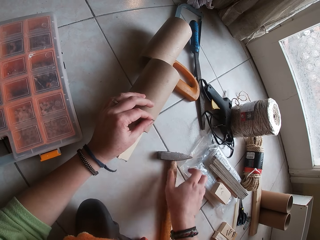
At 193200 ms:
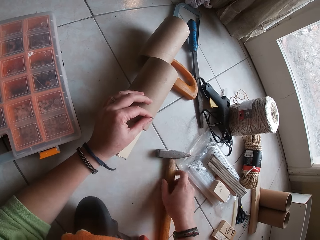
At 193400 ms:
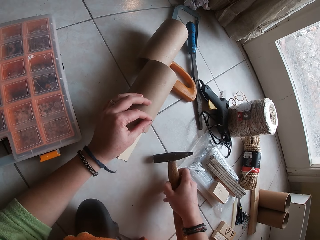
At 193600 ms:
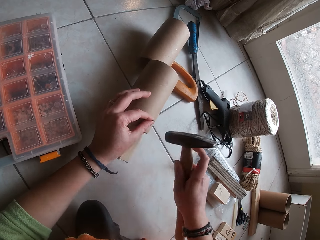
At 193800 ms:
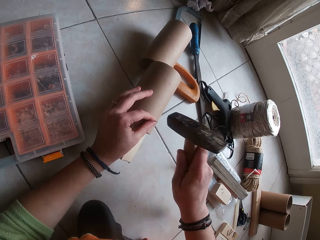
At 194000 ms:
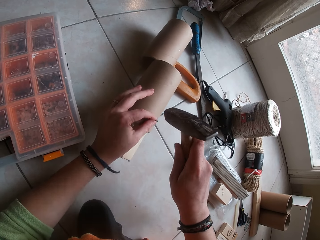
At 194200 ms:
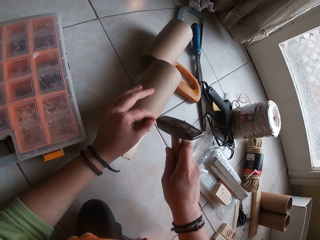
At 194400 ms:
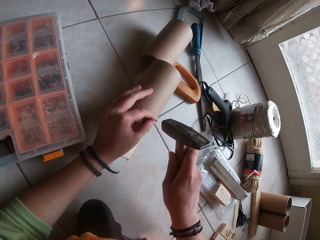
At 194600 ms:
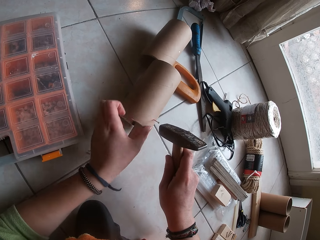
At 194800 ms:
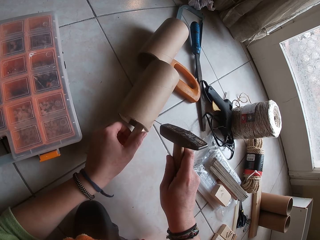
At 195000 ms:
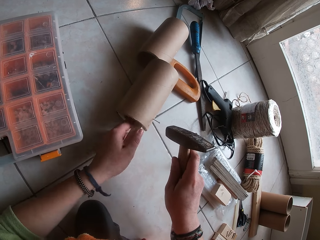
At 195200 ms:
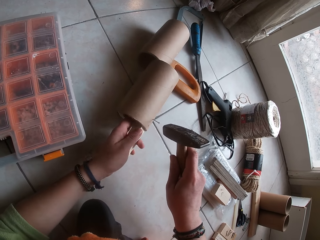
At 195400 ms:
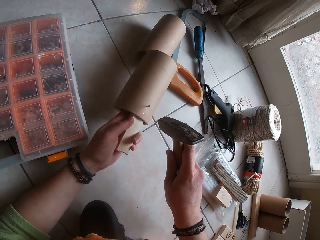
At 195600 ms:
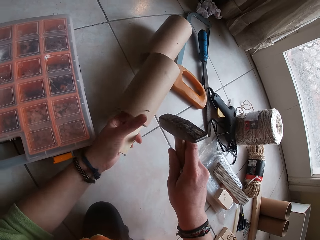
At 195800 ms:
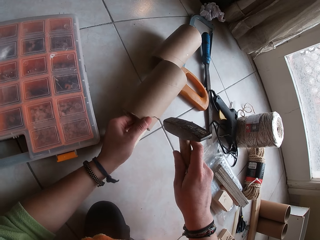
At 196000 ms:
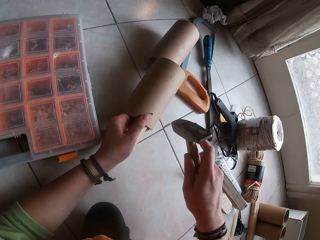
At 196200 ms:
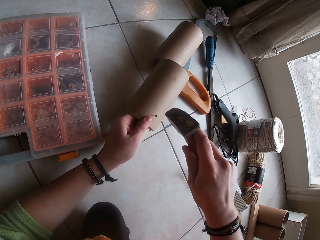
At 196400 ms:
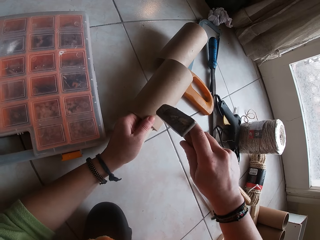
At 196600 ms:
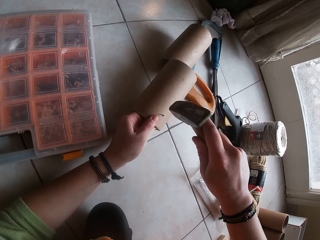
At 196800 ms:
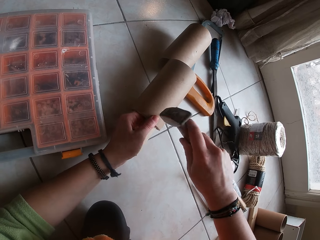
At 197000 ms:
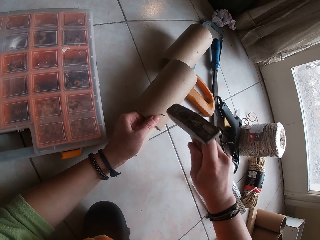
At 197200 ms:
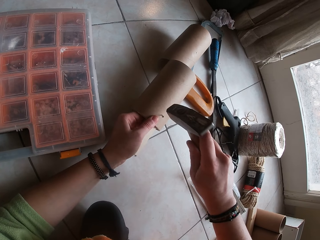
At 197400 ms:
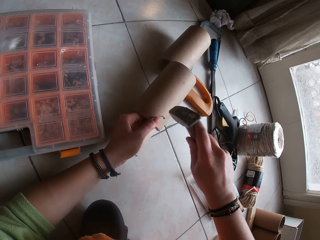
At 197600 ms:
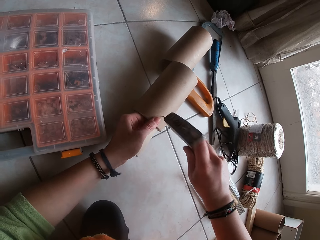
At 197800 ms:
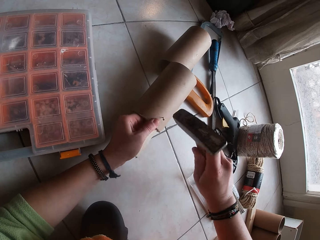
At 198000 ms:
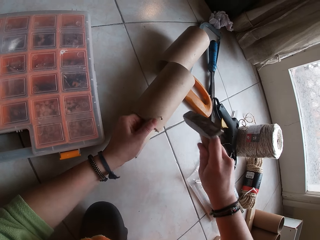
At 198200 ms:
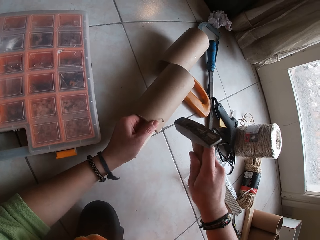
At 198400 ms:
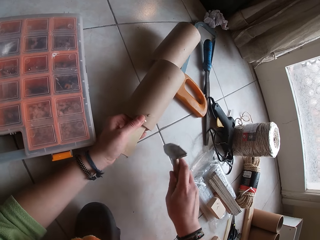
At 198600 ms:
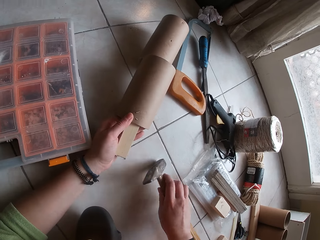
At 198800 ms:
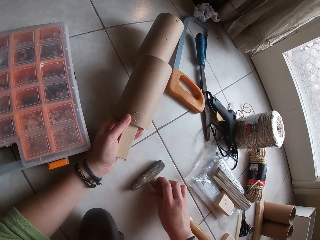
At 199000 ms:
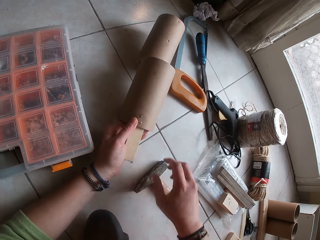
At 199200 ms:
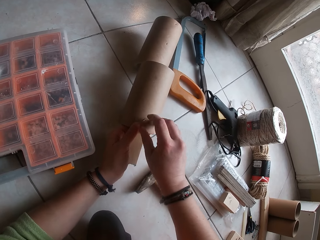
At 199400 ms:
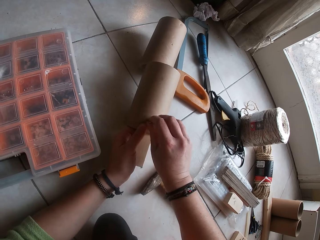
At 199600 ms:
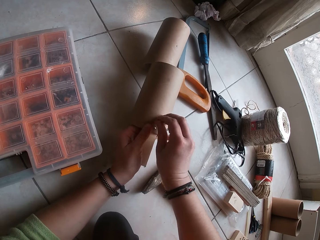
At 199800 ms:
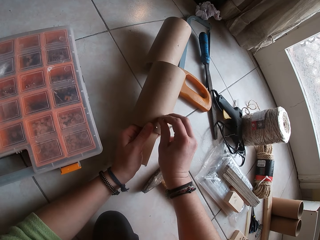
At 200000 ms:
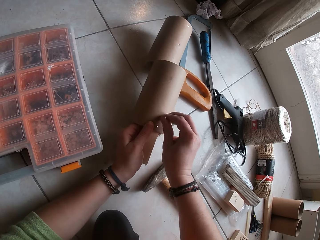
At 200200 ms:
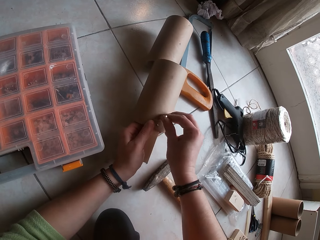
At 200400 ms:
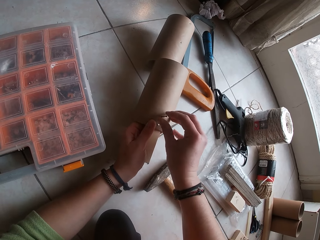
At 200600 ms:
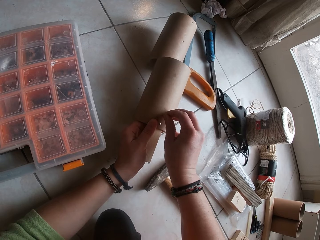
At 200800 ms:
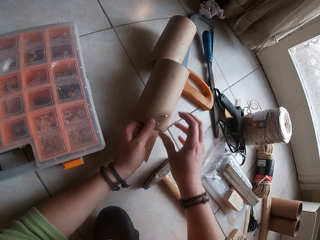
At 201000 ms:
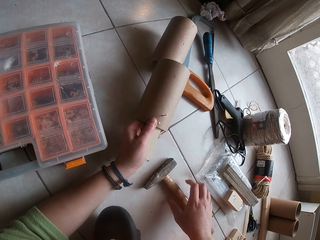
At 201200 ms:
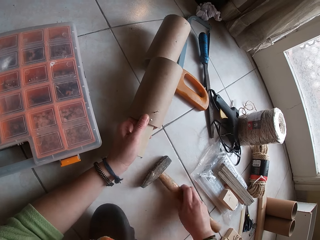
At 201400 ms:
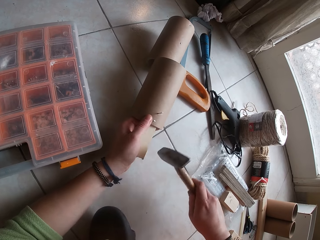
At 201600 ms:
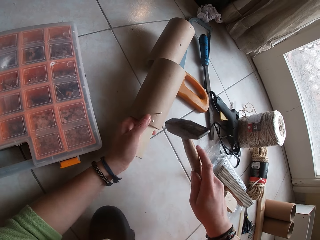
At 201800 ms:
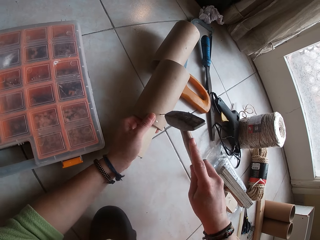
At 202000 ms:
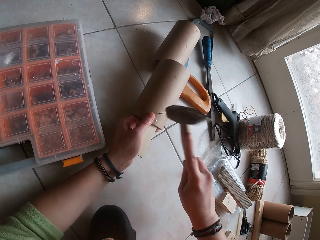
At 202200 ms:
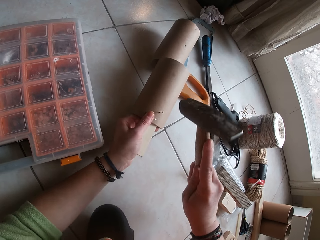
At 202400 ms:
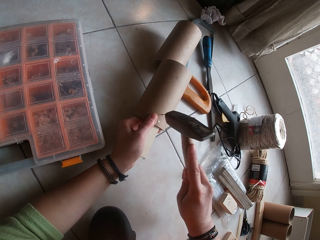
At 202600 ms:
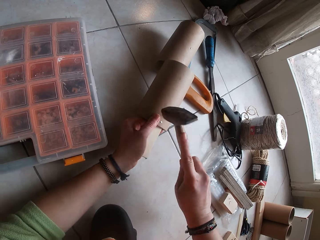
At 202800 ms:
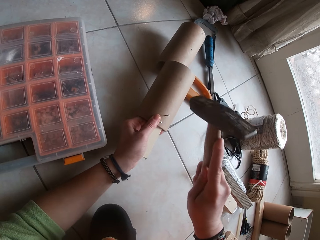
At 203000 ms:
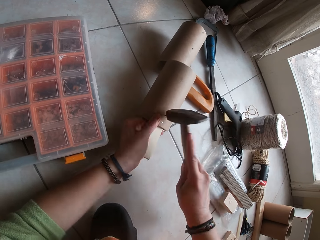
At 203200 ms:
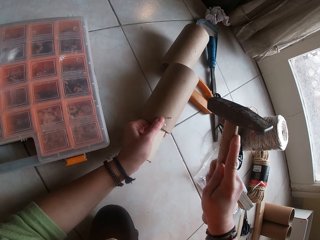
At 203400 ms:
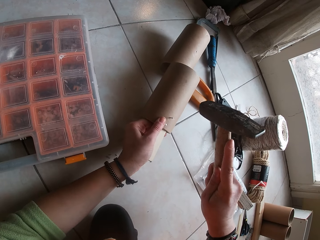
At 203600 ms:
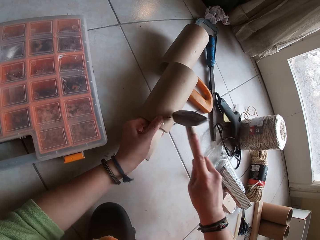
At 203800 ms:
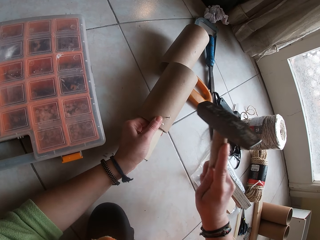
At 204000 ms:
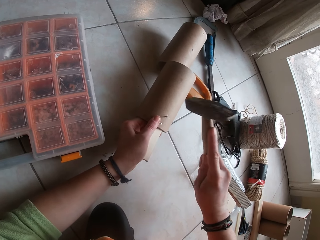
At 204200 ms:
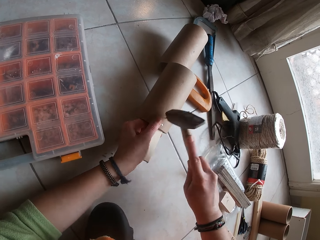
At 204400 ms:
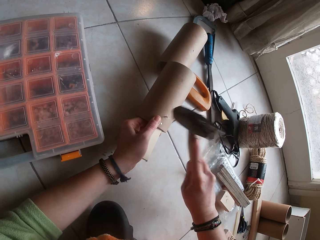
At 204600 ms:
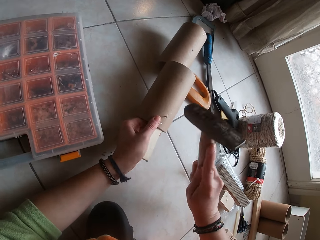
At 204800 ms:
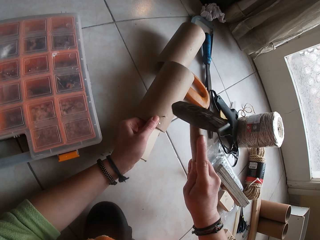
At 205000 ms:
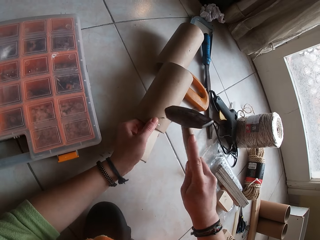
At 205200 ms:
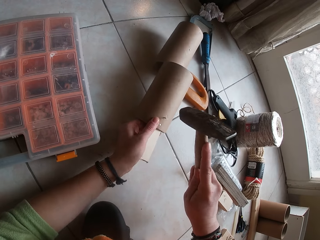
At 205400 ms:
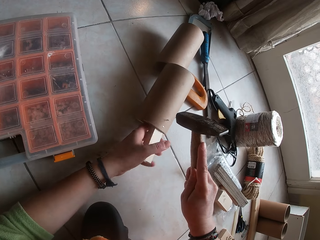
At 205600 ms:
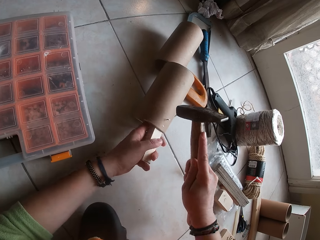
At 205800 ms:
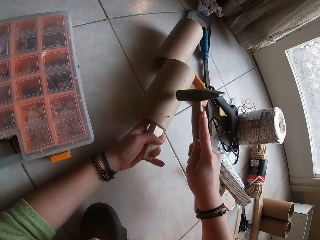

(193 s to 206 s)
The camera wearer holds the nail with the hand. He picks the hammer from the floor with his right hand. He hits the nail into the cylinder couplet with the hammer in his right hand. He holds the wood with the hand. He fixes the nail with the hammer. He drops the hammer on the floor with his right hand. He touches the nail in the cylinder couplet with his right hand. He picks the hammer from the floor with his right hand. He hits the nail into the cylinder couplet with the hammer in his right hand.

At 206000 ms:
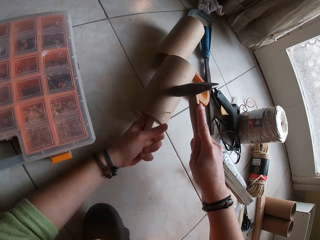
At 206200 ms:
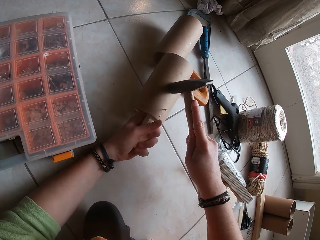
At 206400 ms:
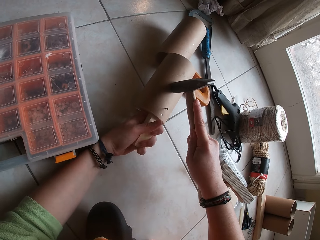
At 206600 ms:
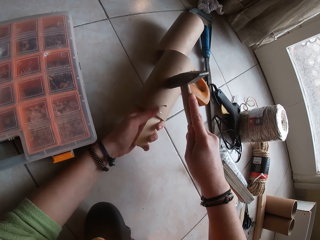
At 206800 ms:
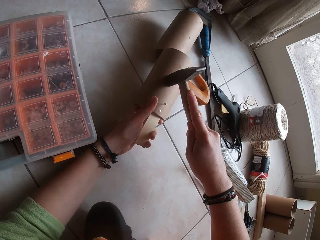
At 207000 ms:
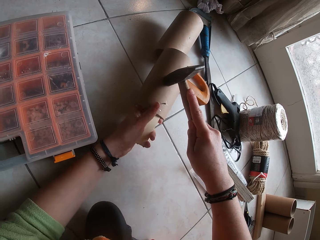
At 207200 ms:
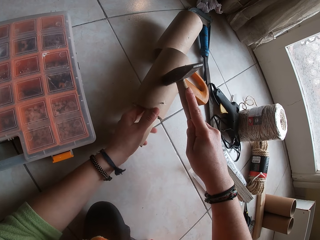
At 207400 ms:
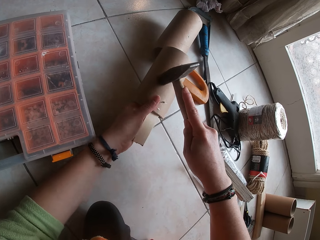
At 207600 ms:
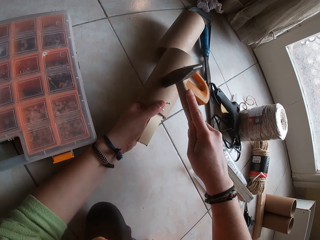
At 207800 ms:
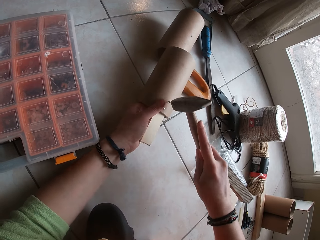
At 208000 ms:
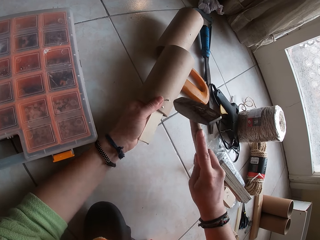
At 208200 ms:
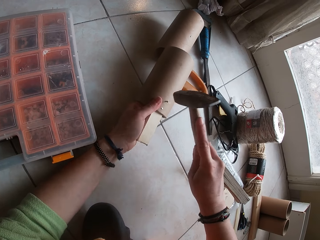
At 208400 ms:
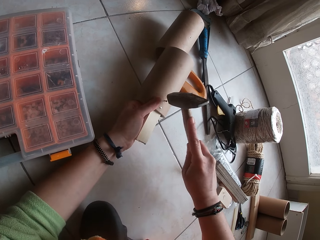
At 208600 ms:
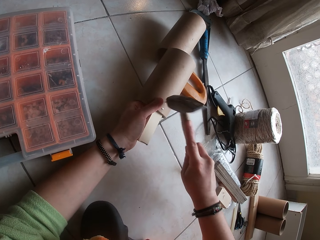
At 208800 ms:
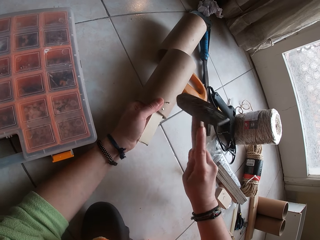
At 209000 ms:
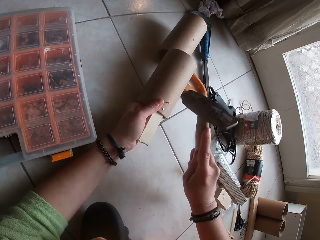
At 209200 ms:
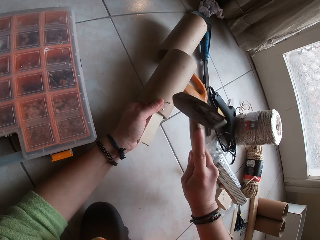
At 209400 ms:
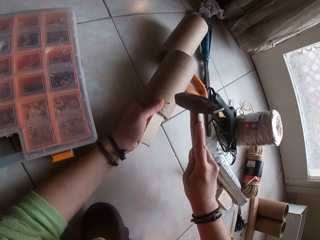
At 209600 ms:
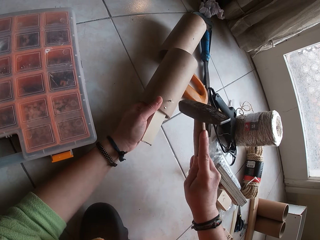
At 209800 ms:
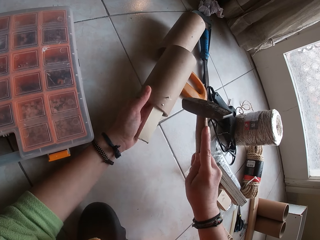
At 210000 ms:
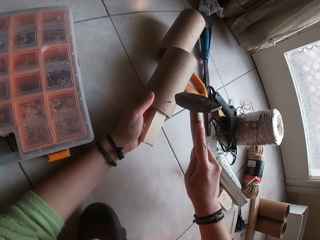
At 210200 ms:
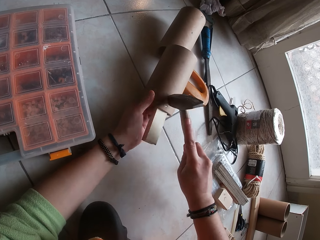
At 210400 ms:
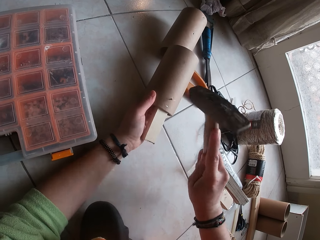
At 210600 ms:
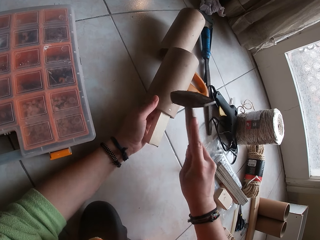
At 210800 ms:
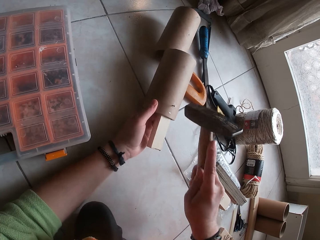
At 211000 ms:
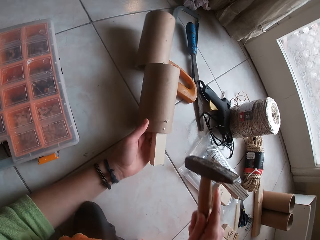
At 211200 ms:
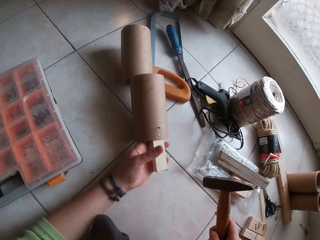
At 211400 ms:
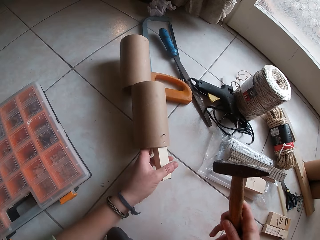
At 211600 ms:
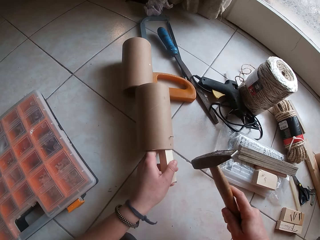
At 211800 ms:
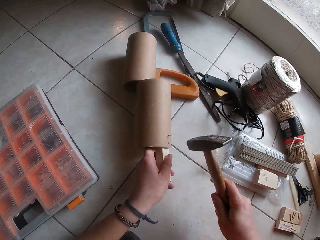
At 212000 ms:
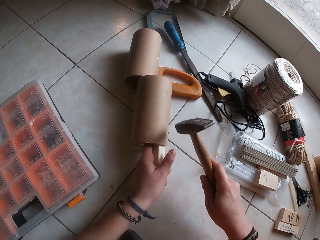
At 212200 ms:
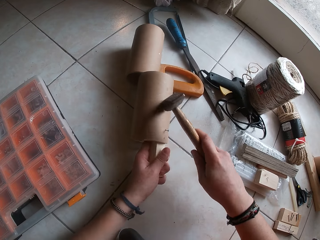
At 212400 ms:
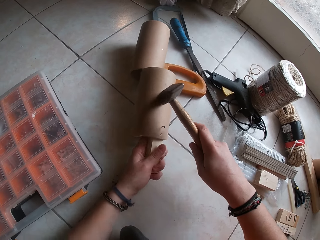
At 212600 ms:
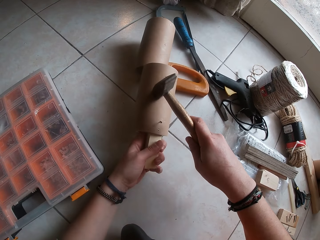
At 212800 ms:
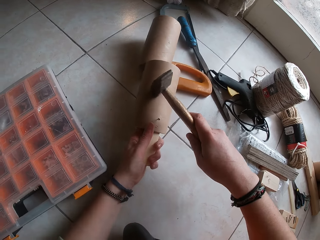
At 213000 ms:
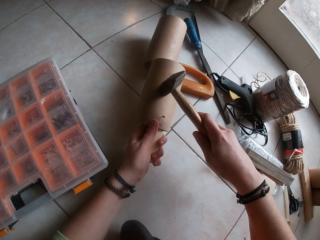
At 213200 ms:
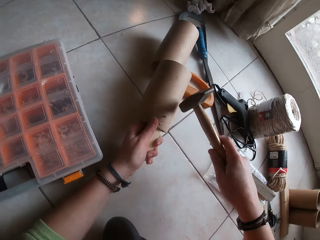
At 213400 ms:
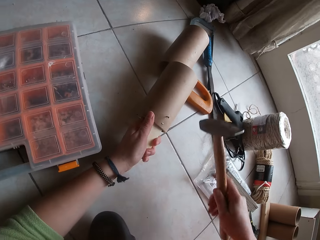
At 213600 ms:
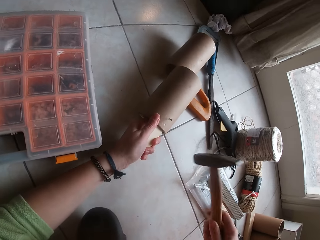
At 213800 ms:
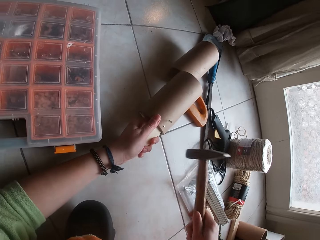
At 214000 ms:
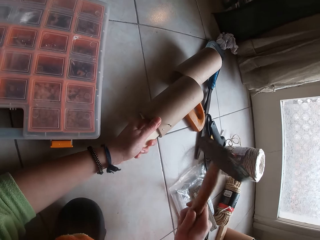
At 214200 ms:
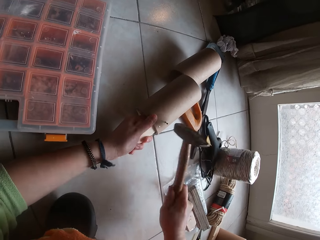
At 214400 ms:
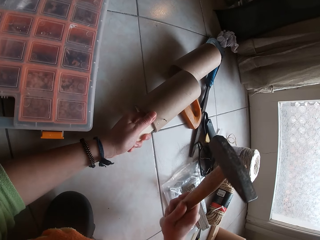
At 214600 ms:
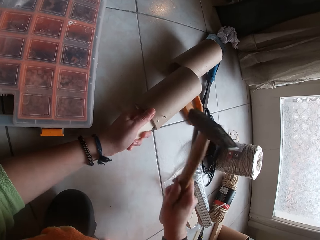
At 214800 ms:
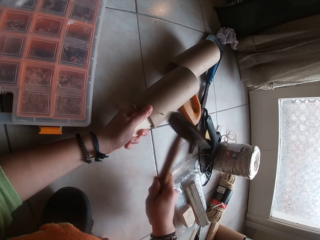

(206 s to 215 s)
The camera wearer puts the hammer on something. They fix the nail with the hammer. They hold the hammer. They fix the nail with the hammer.
